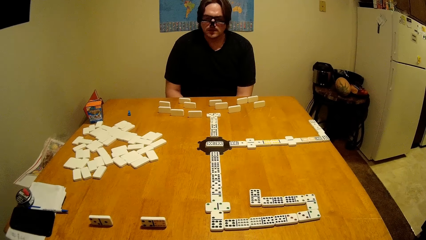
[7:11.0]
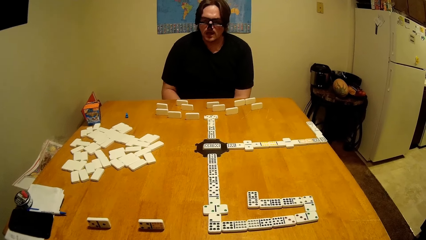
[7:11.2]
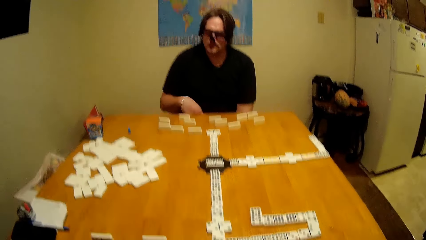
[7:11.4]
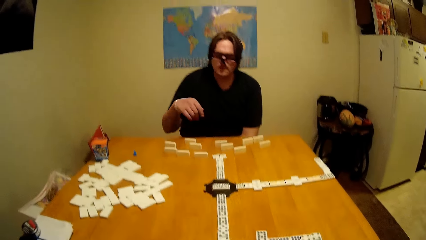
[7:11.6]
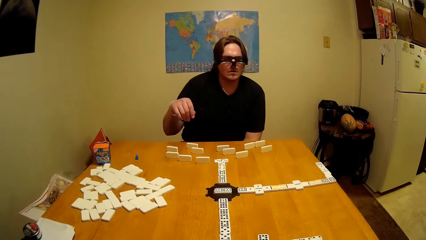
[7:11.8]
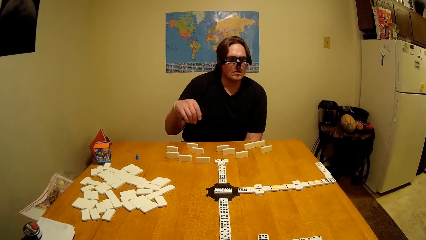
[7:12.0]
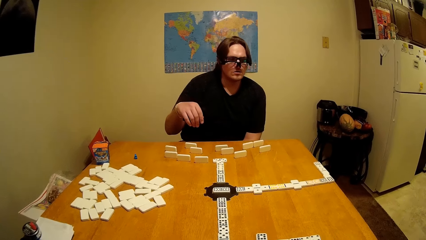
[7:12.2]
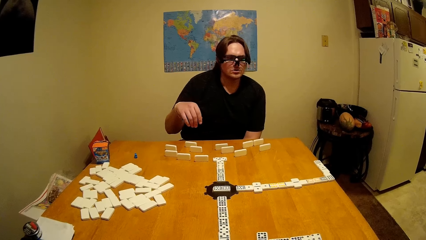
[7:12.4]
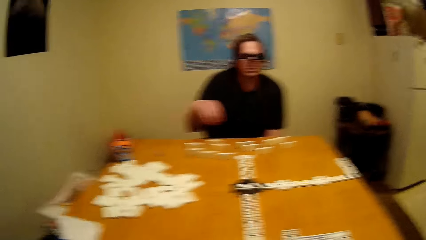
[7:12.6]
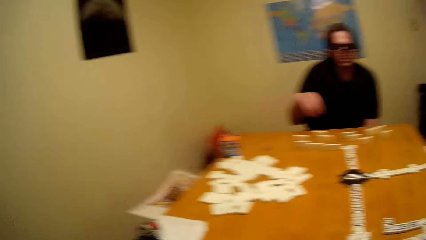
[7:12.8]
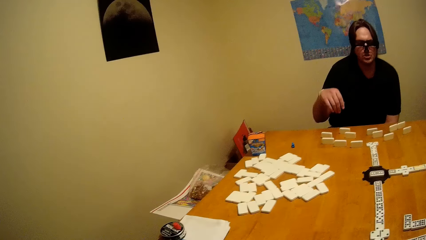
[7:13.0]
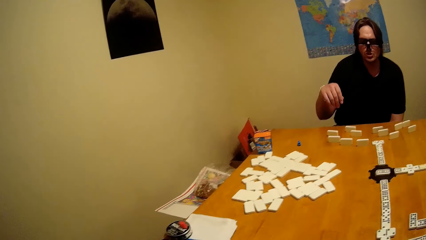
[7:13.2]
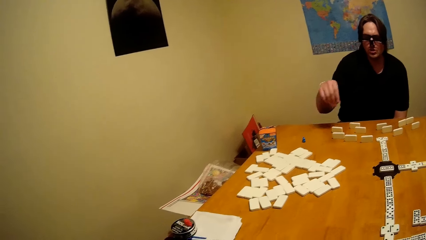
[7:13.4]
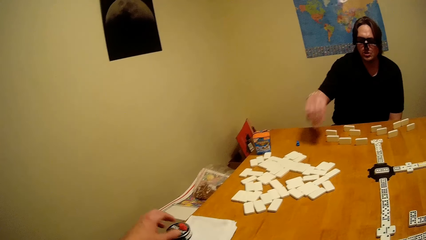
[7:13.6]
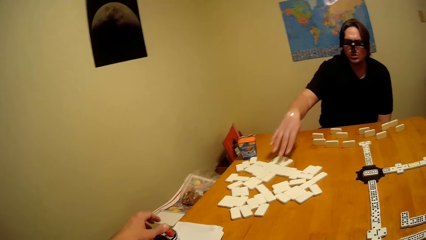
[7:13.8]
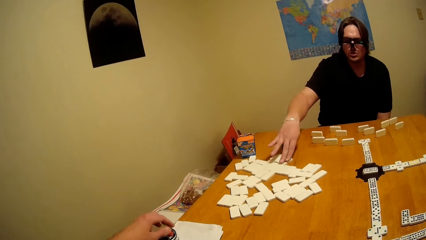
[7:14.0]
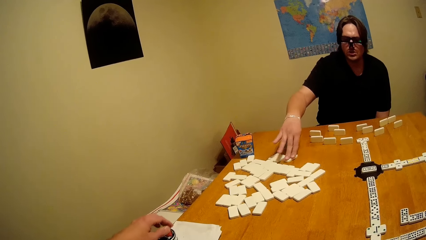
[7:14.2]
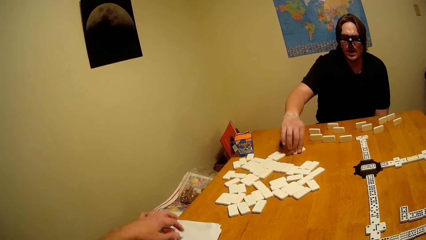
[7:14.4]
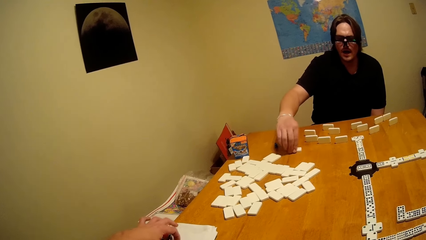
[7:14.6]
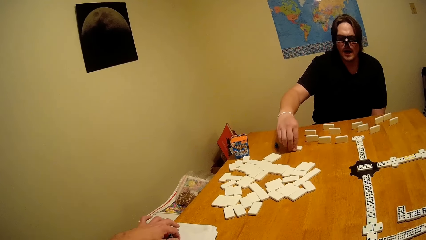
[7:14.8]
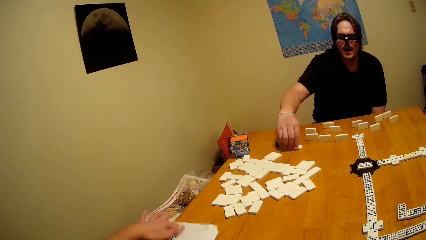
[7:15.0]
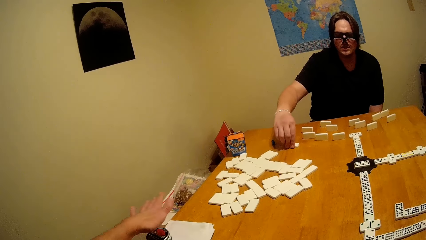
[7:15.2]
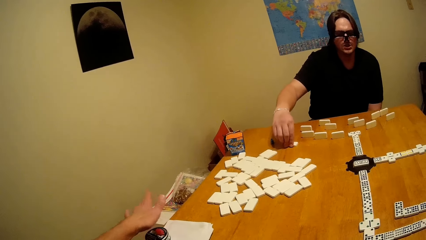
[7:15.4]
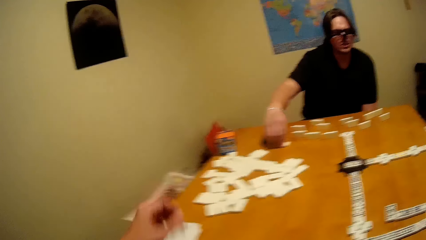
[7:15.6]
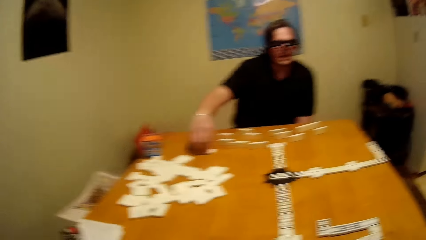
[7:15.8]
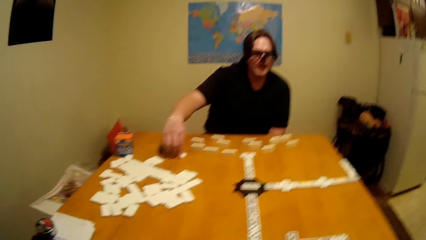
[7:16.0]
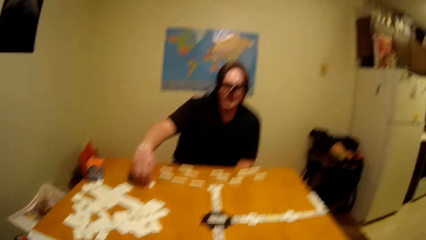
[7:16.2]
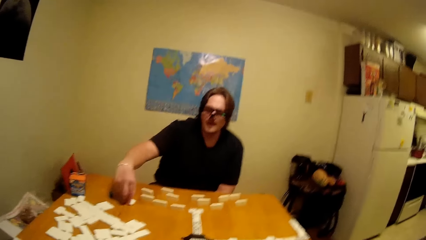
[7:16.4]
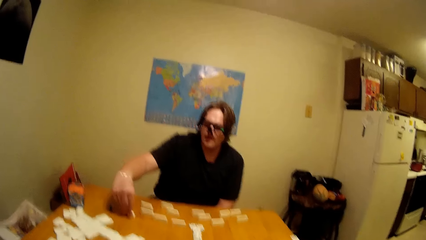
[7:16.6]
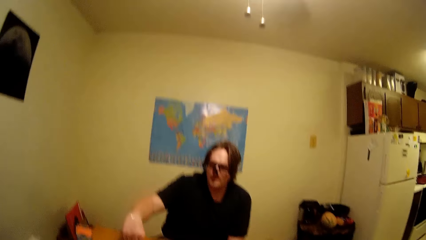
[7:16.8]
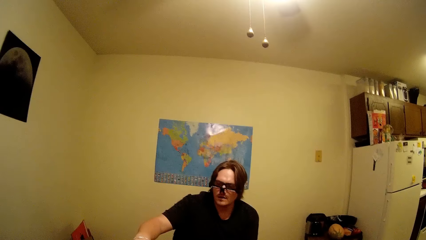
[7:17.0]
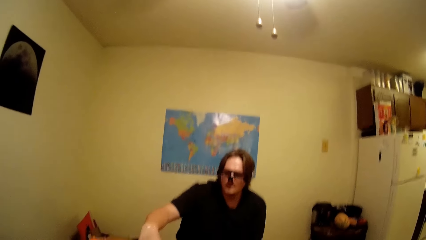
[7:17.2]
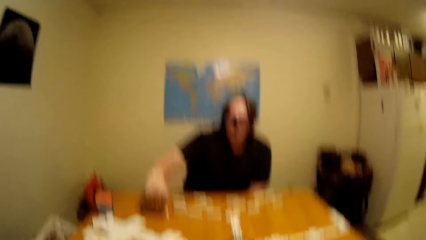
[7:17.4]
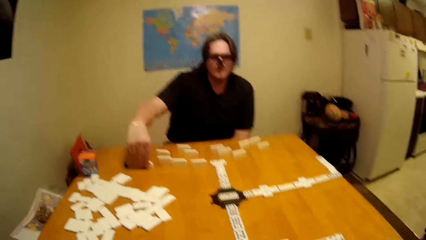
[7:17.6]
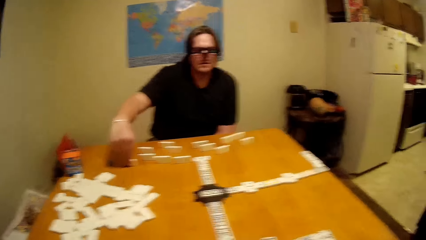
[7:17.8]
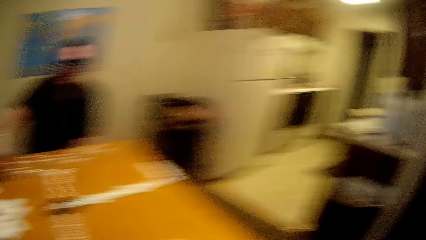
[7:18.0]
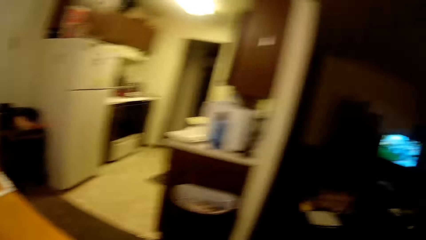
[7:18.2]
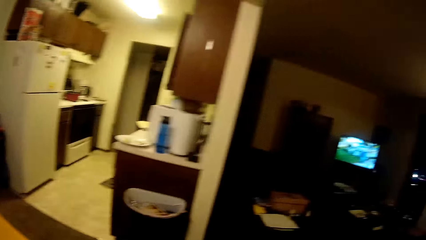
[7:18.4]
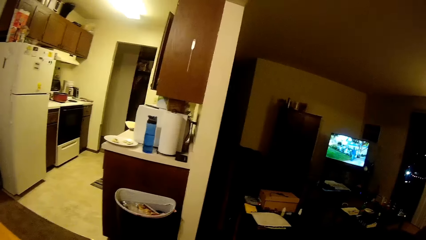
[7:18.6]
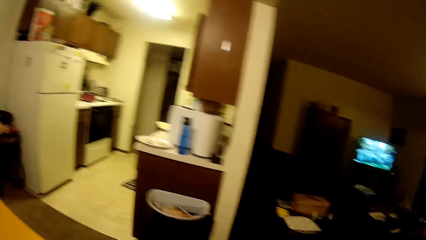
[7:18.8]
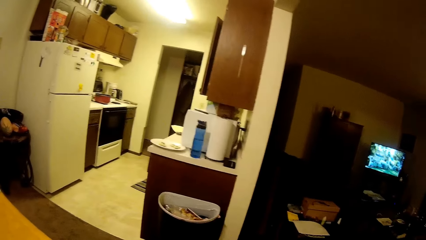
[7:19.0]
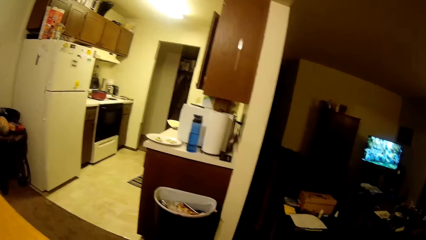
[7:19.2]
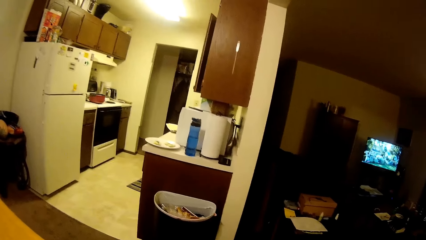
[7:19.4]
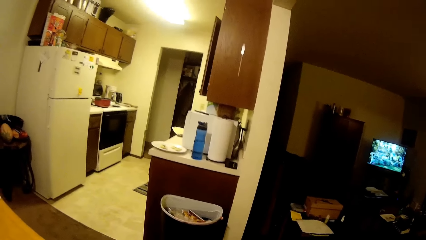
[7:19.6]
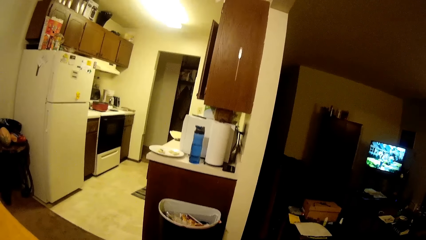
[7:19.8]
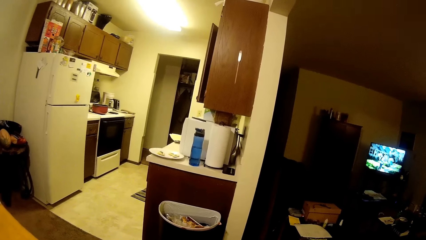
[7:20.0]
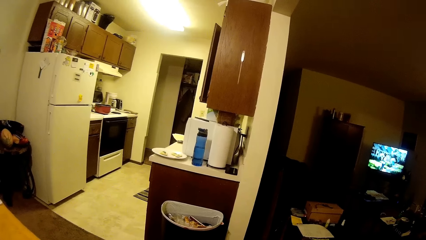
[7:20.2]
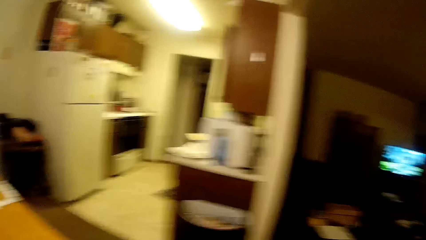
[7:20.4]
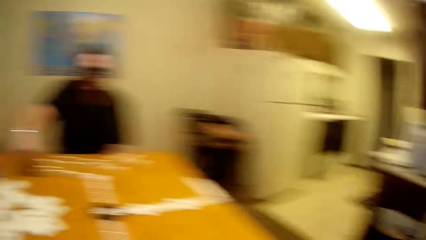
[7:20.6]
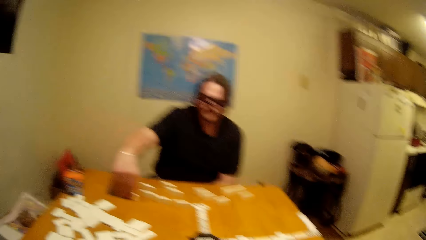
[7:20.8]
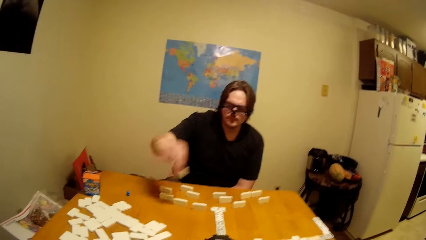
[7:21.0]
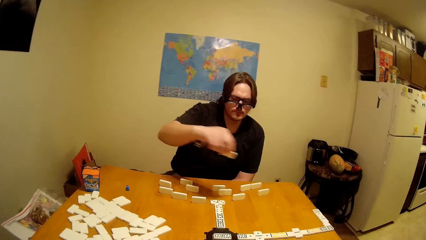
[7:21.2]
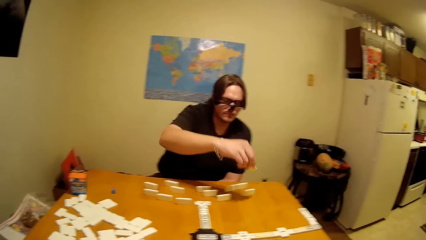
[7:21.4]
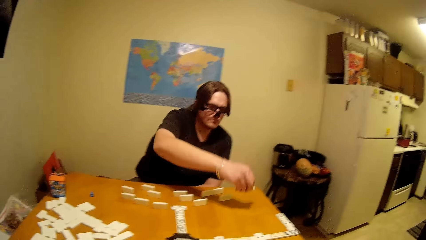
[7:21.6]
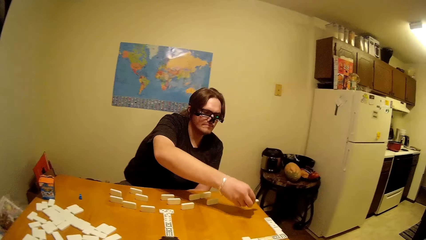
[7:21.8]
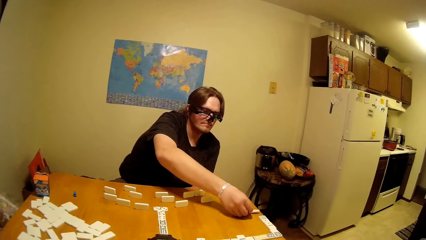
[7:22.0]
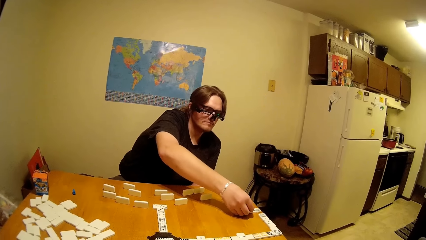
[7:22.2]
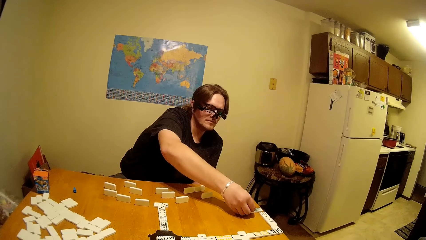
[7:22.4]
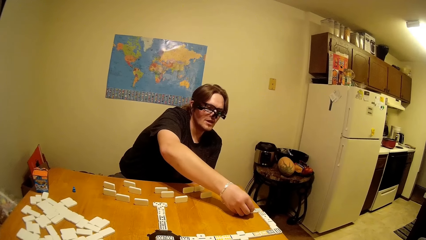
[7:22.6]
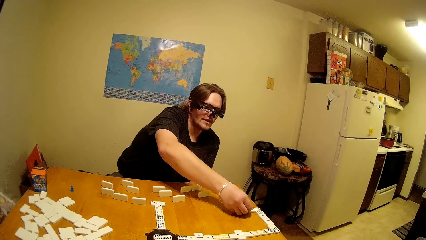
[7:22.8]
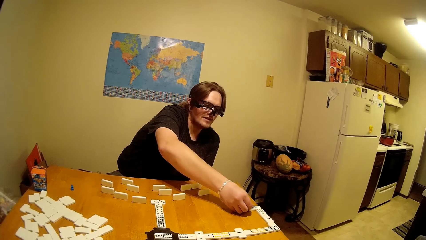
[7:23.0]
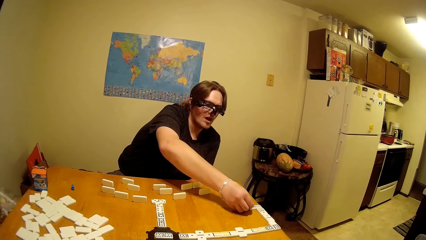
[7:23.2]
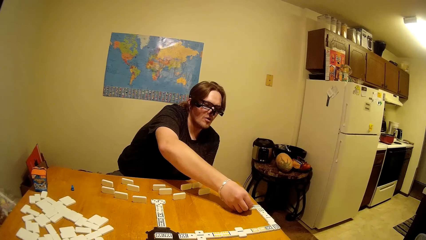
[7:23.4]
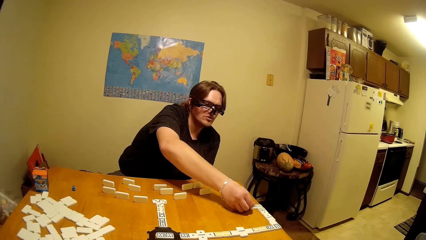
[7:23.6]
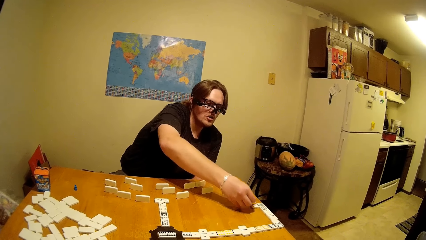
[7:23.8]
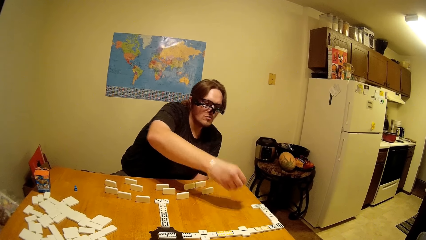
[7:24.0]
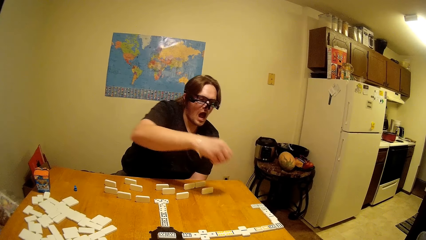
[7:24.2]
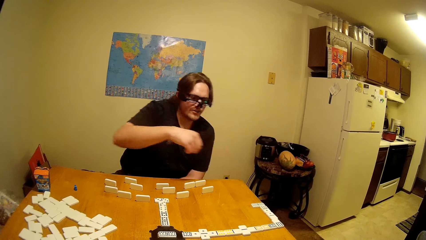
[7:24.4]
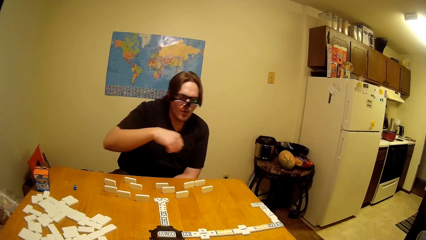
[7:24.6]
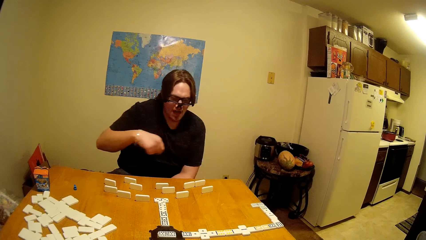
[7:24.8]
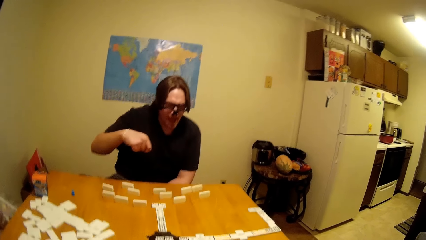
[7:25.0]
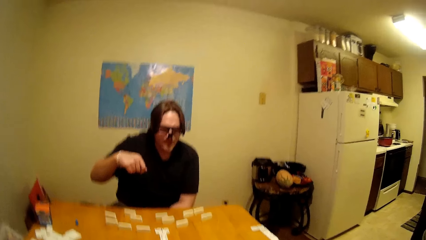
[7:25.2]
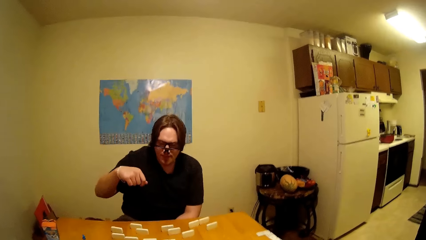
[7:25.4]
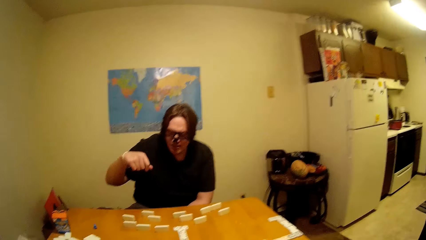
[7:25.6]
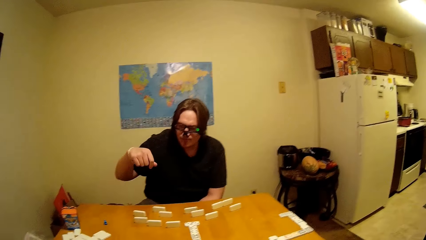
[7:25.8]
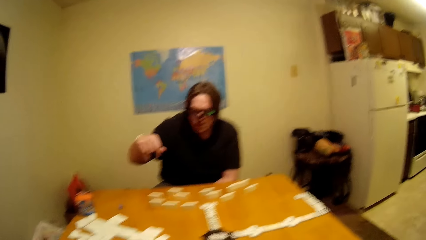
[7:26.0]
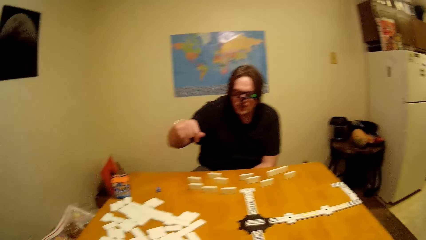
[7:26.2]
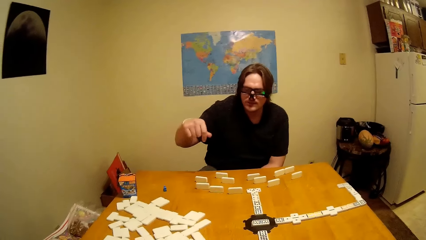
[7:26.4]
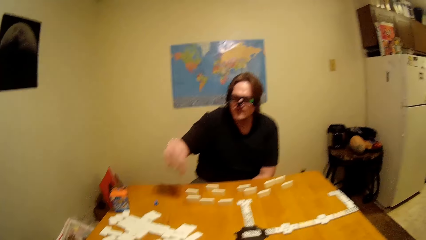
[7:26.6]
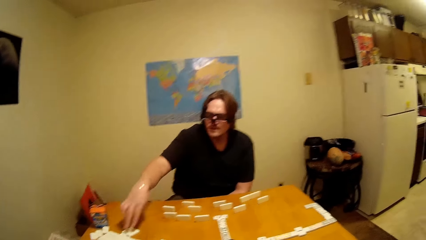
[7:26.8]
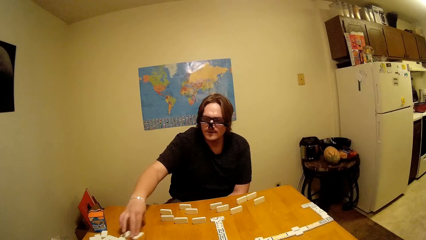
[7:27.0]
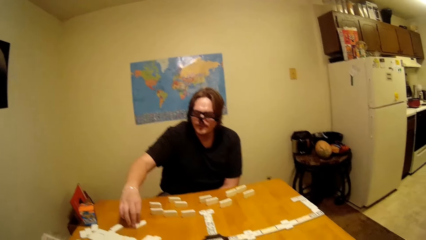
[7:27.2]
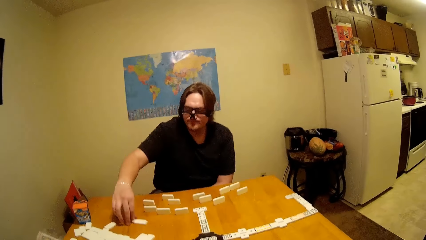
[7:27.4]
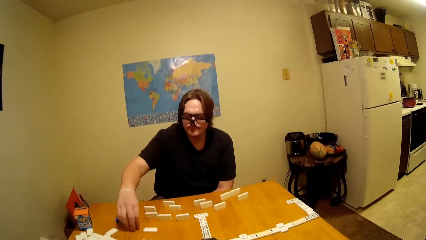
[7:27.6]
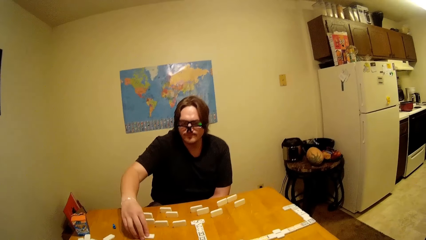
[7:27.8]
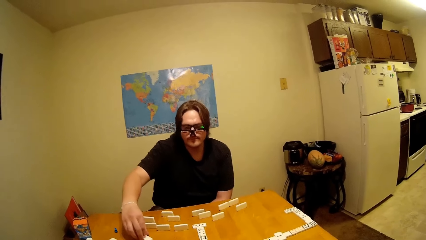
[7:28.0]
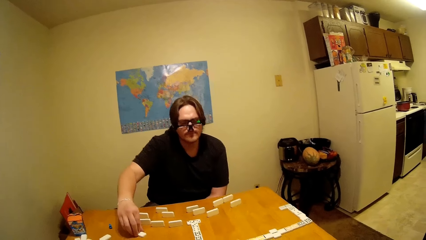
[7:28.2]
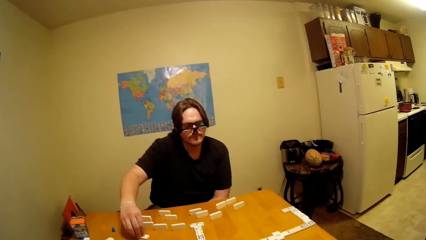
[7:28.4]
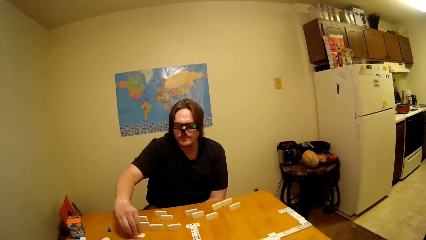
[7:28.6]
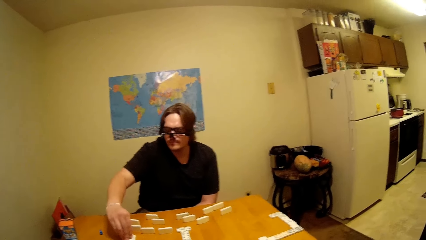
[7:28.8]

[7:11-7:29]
A man moves his right hand on the table and picks a dice on the table. The camera wearer moves a hand on the table. The man picks the dice on the table. He places the dice on the table. He places the dice on the table again. He arranges the dice on the table and picks the dice on the table.
